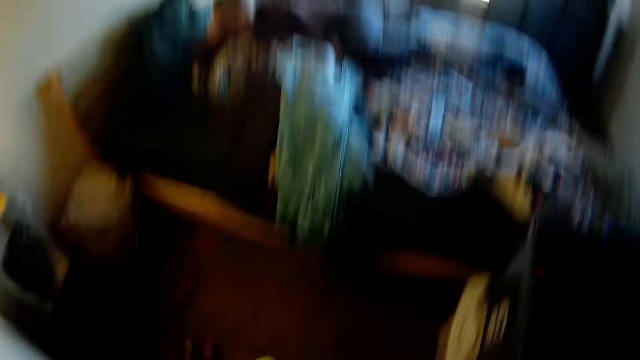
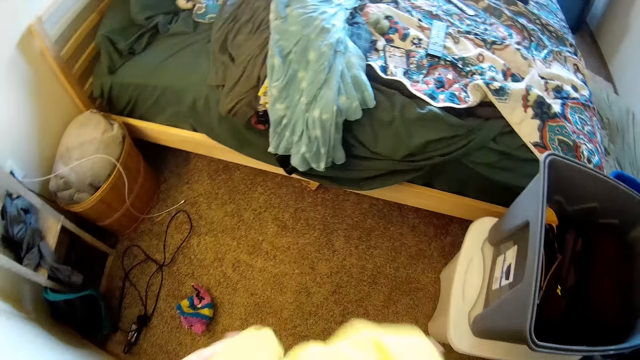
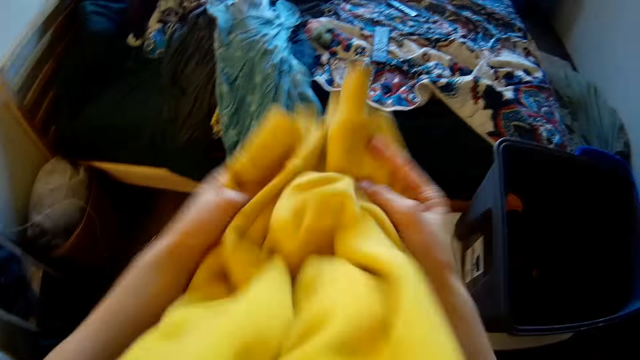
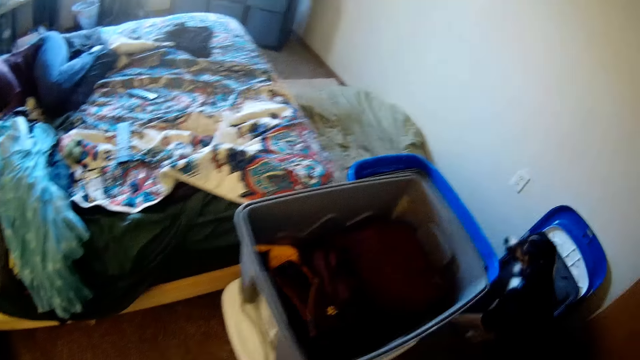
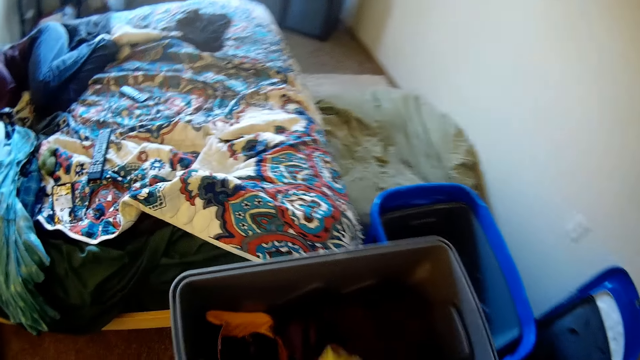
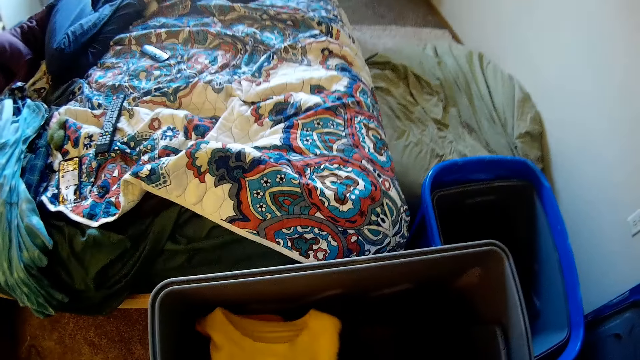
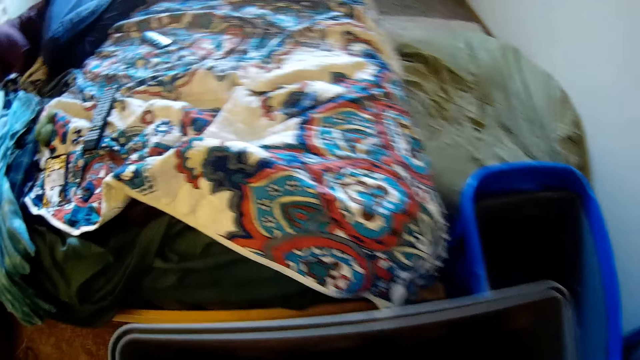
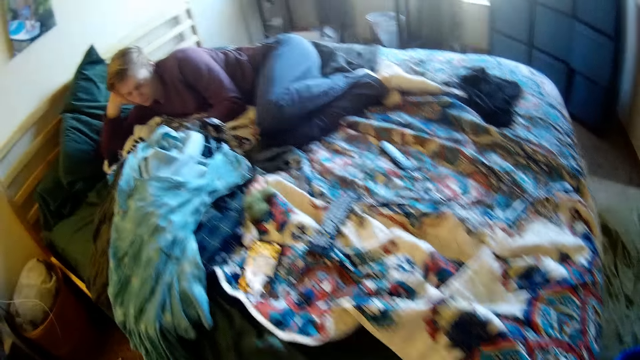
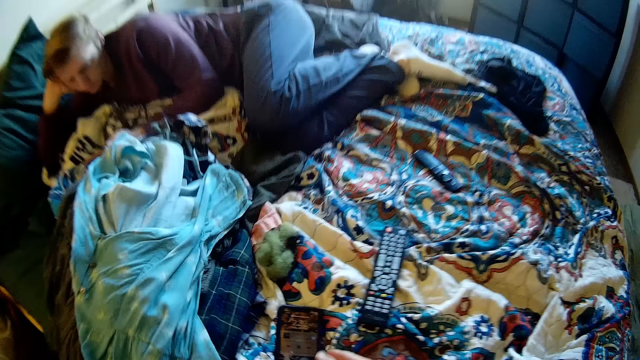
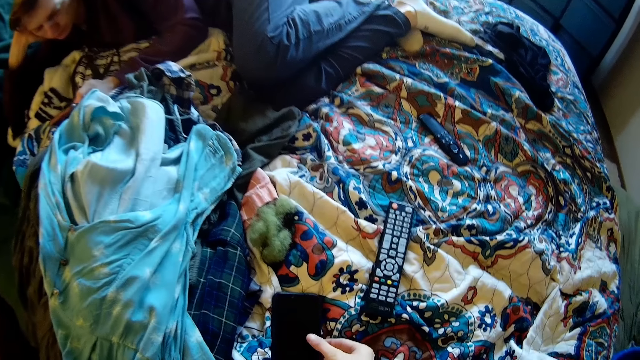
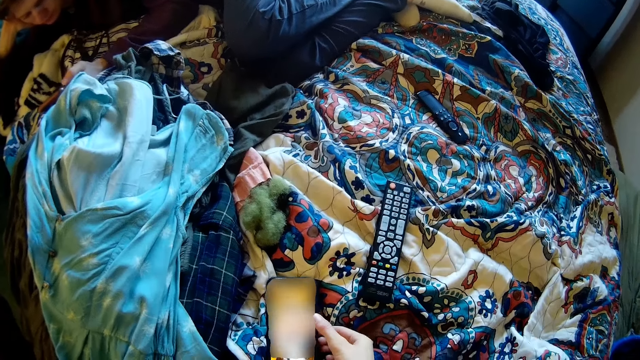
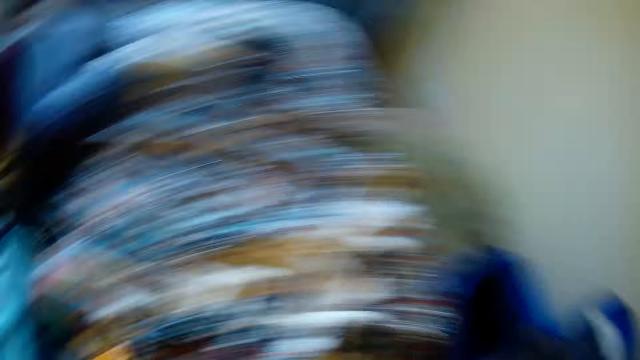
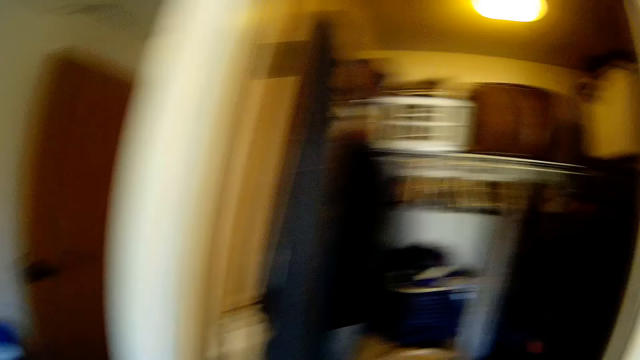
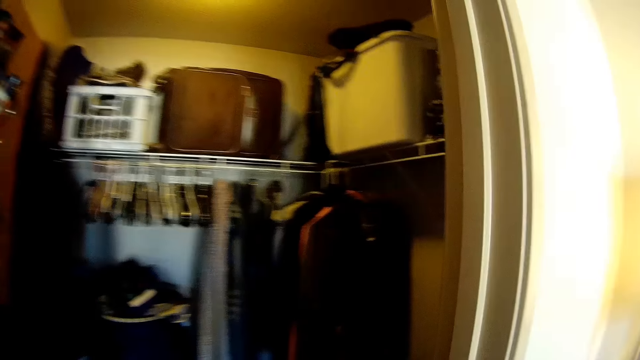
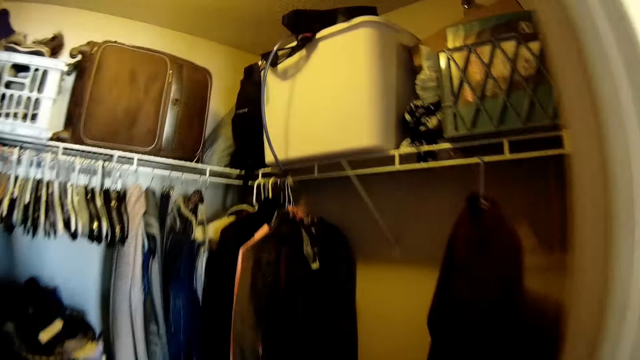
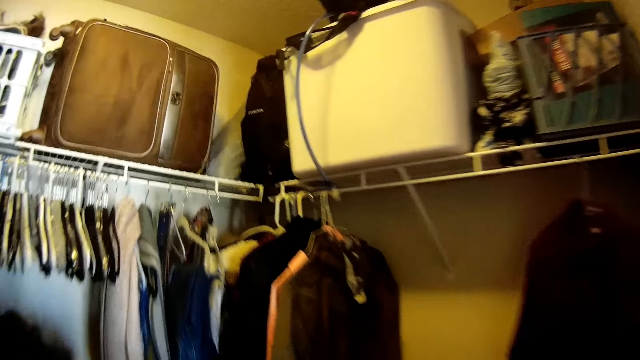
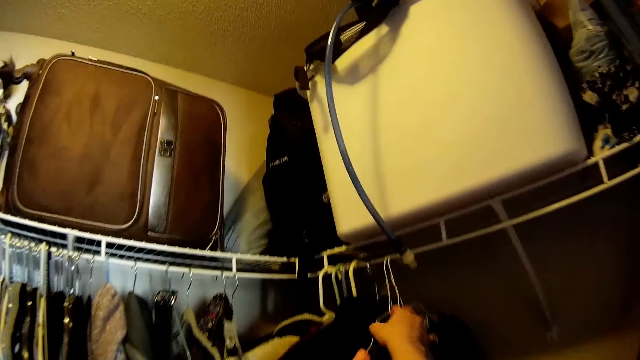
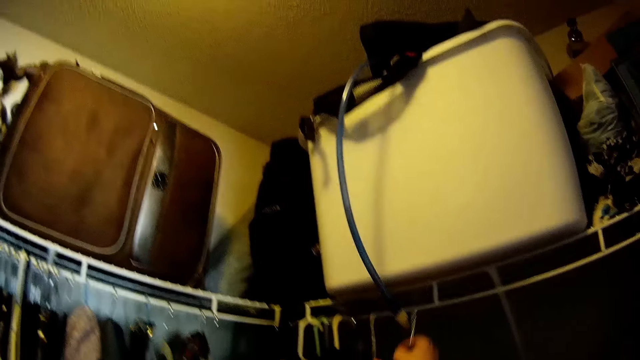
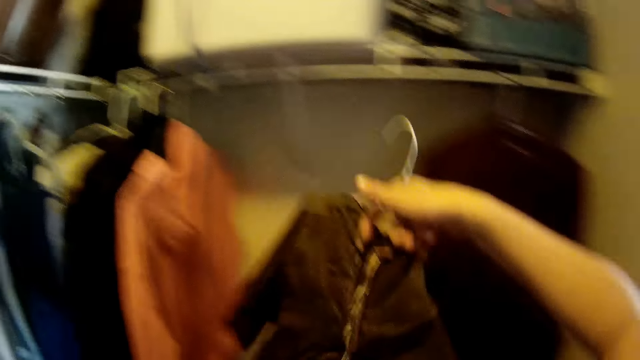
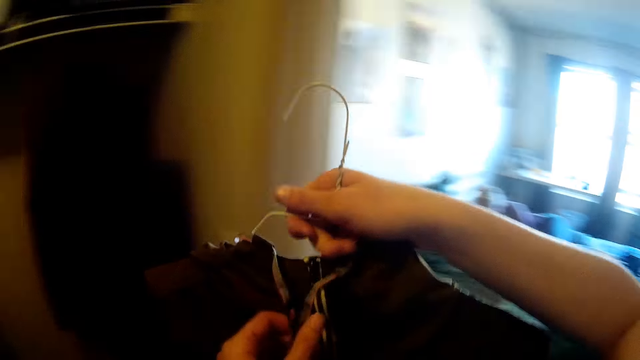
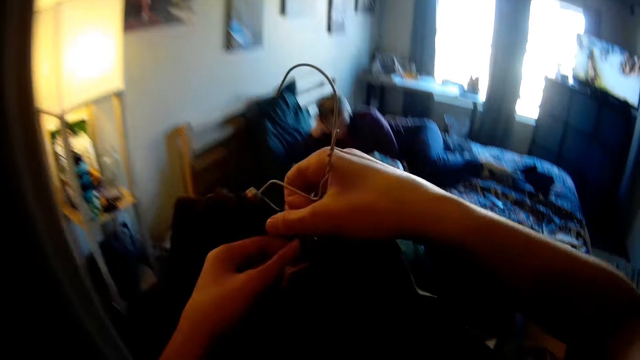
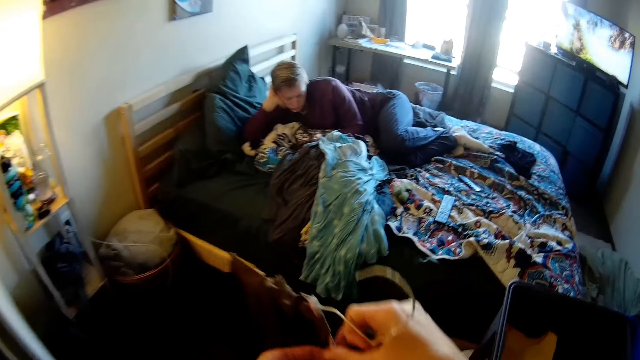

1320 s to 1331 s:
The camera wearer places the cloth in his hands in the bucket. He scrolls a phone on the bed. He holds the phone on the bed. He turns around and walks to the wardrobe. He picks up another cloth on the hanger from the wardrobe.

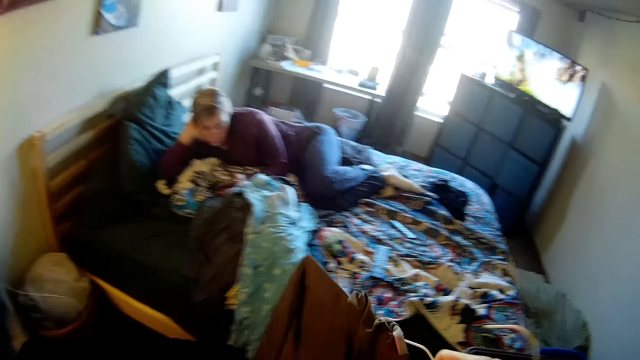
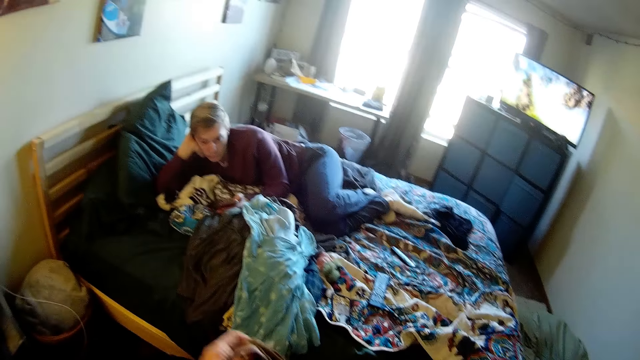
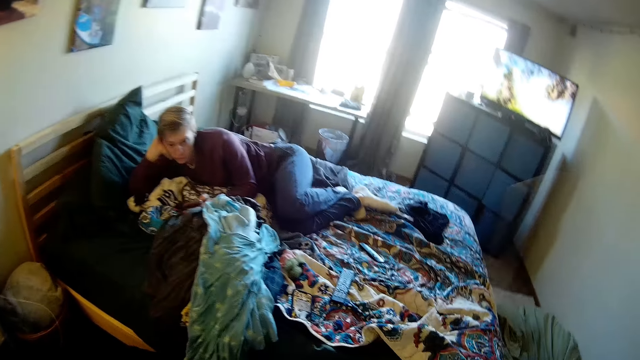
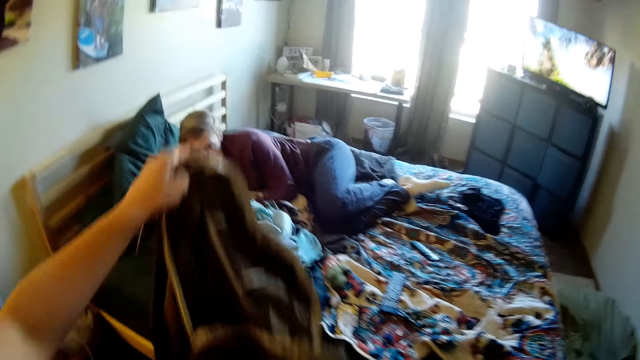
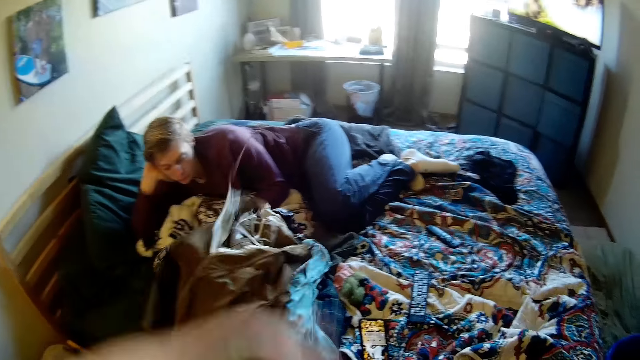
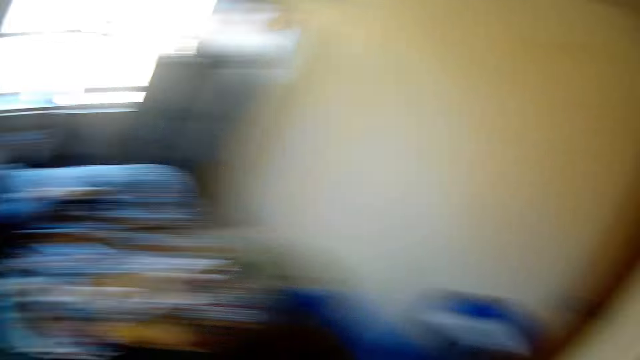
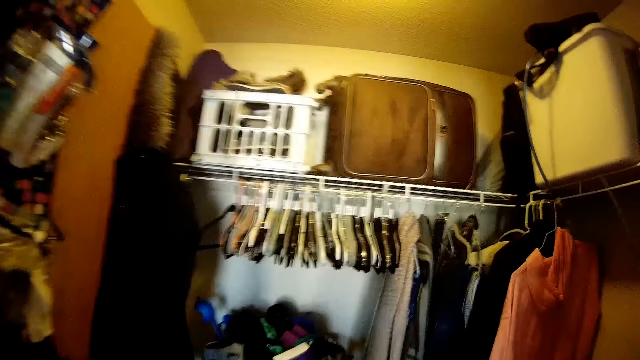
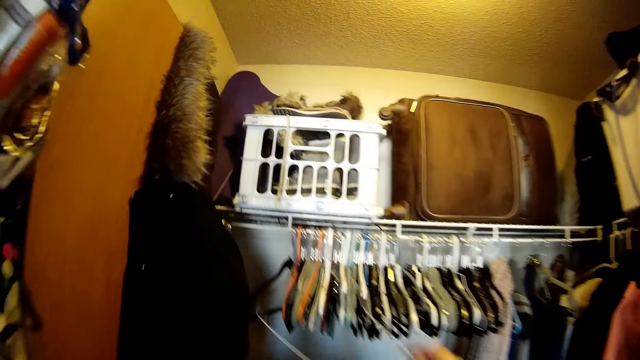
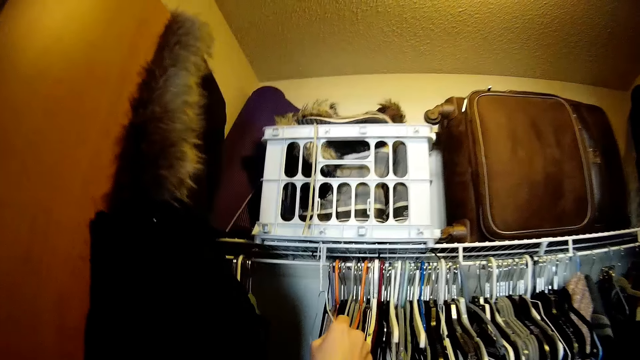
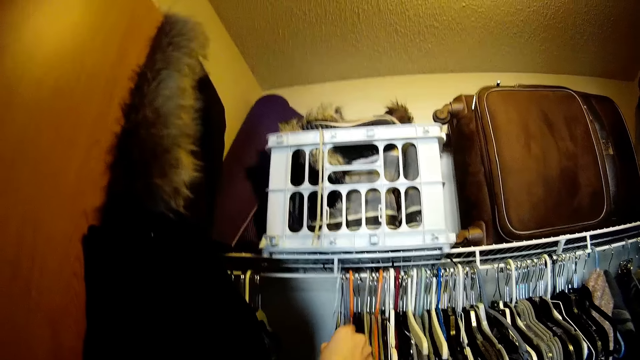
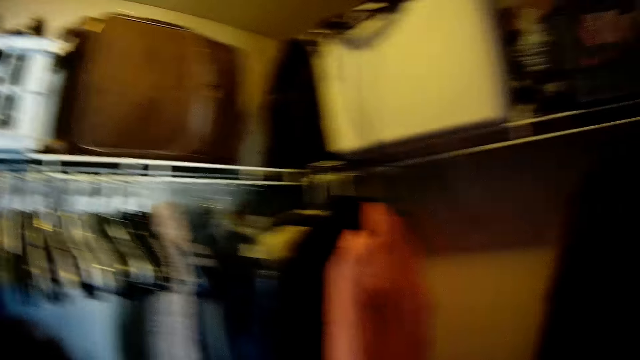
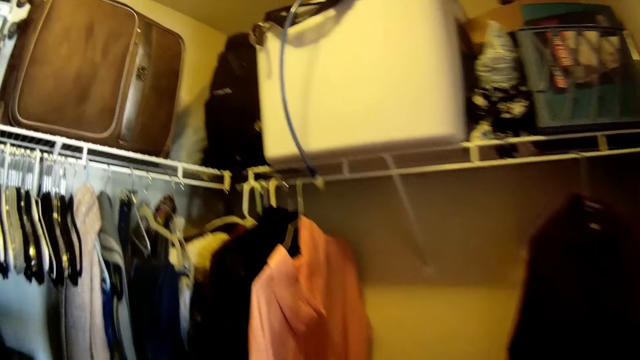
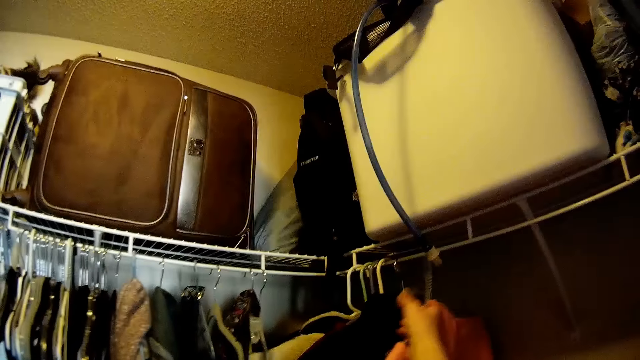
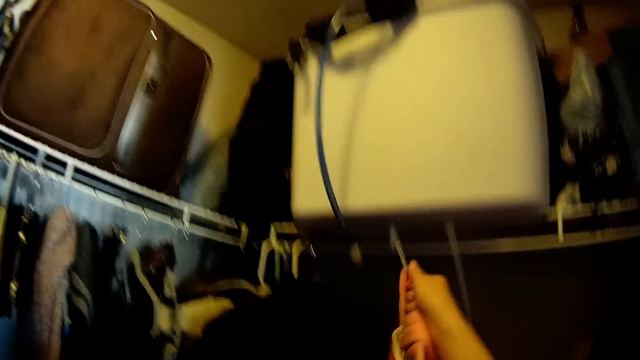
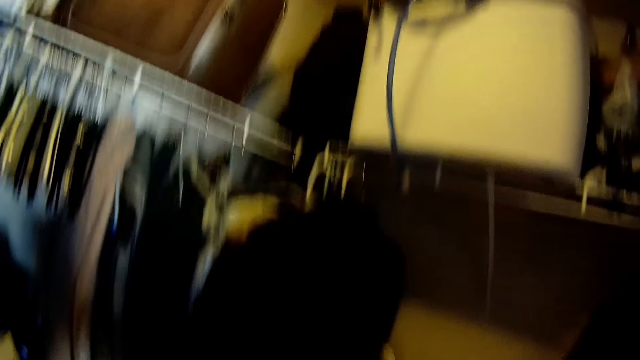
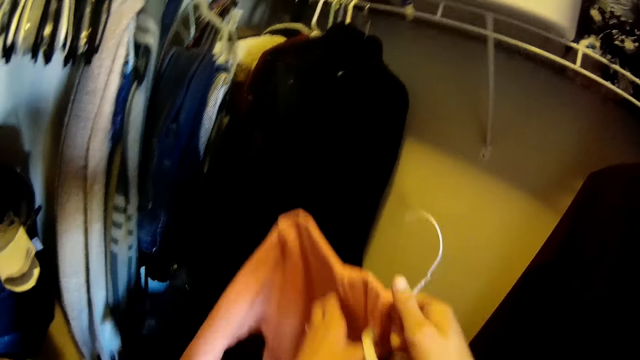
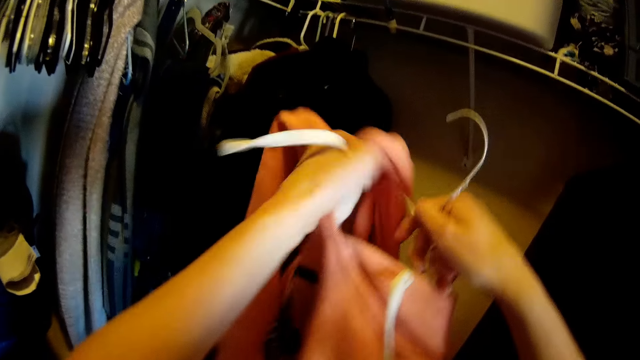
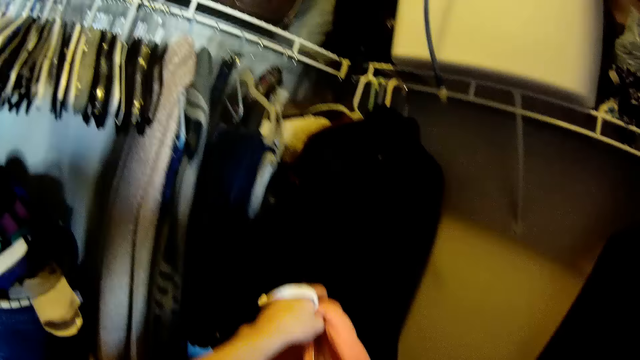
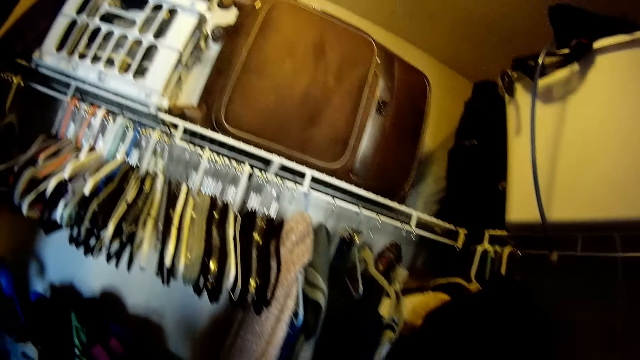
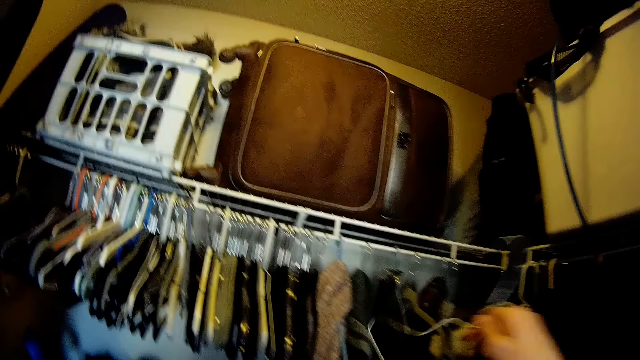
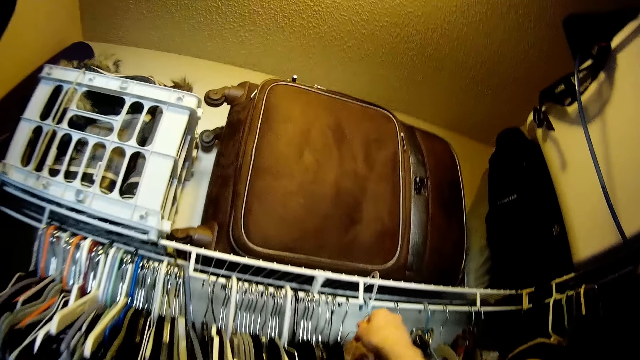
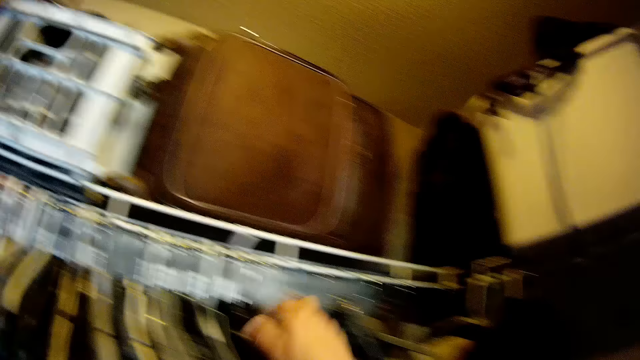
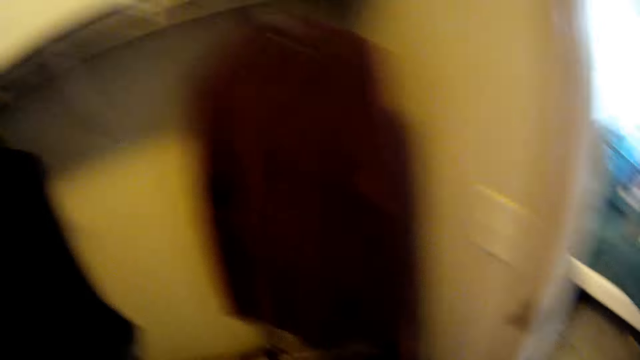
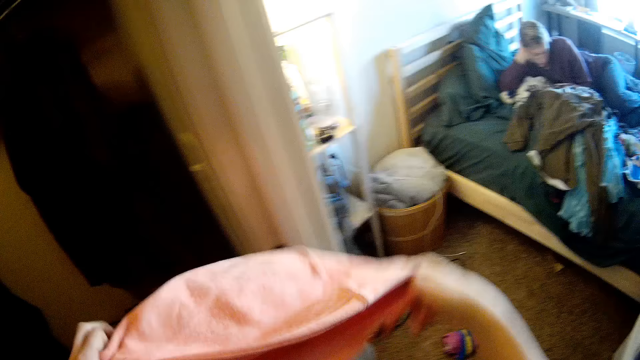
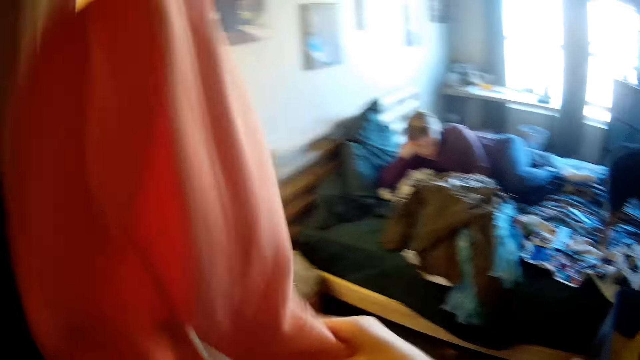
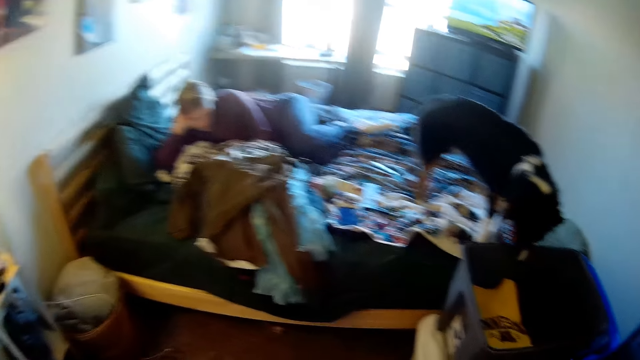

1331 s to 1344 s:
The camera wearer removes the cloth from the hanger. He drops the cloth on the bed. He turns around and walks to the wardrobe. He places the hanger in the wardrobe. He picks up another cloth on the hanger from the wardrobe. He removes the cloth from the hanger. He places the hanger in the wardrobe. He turns around.
